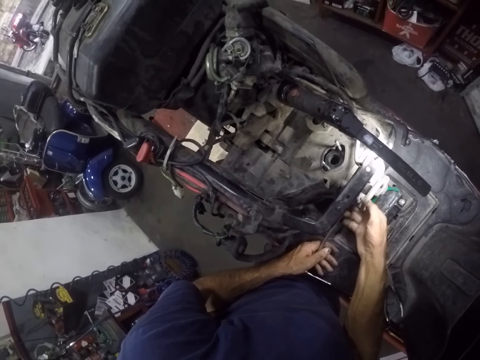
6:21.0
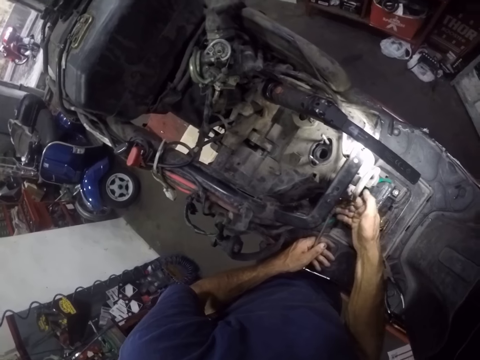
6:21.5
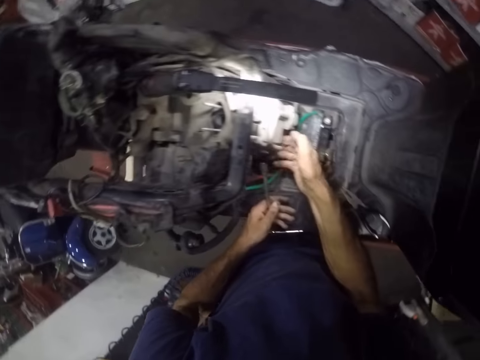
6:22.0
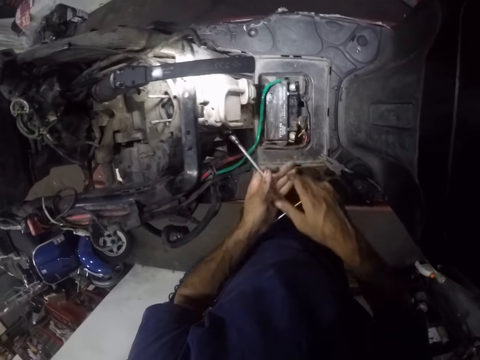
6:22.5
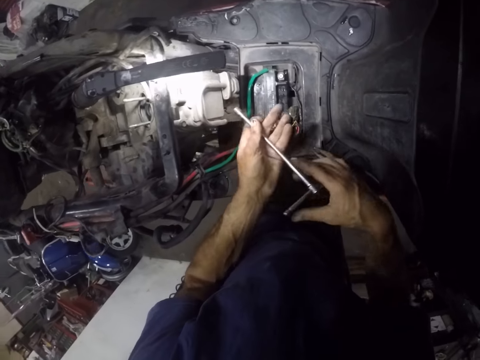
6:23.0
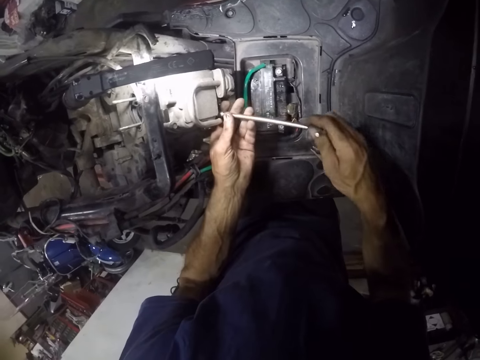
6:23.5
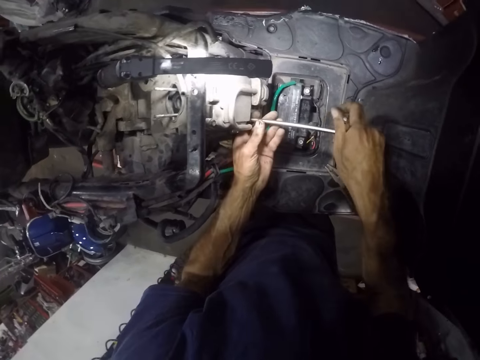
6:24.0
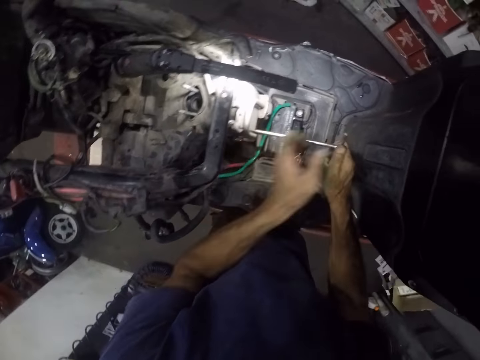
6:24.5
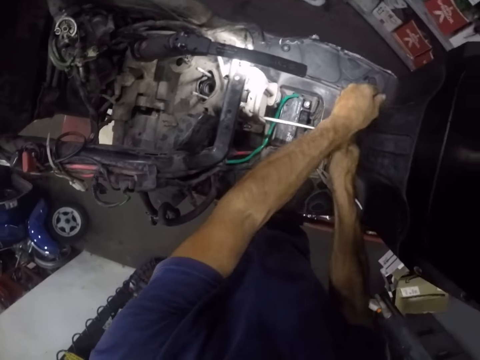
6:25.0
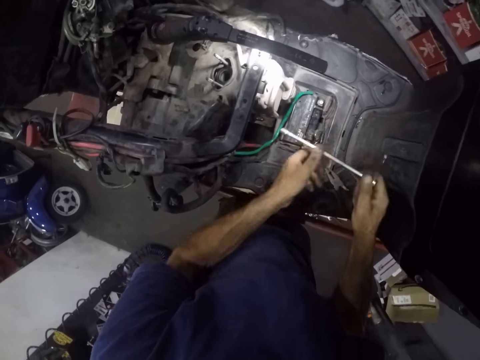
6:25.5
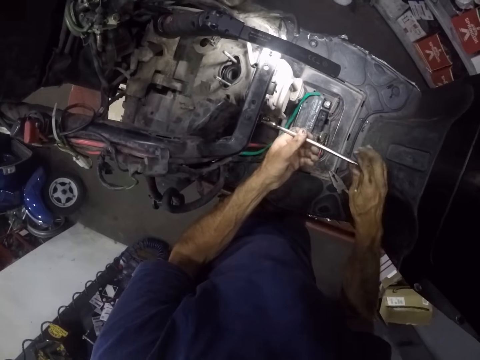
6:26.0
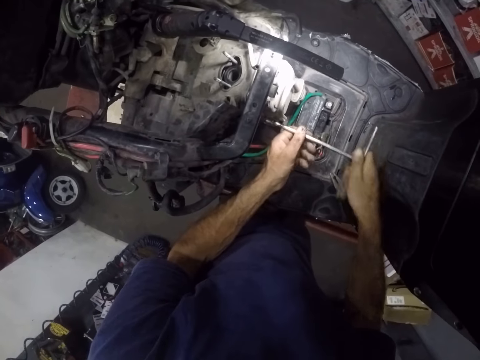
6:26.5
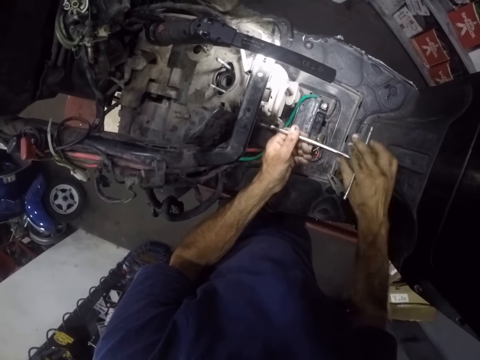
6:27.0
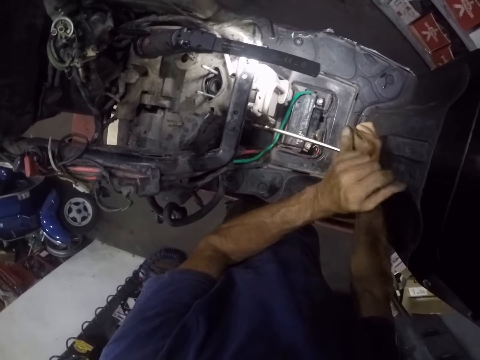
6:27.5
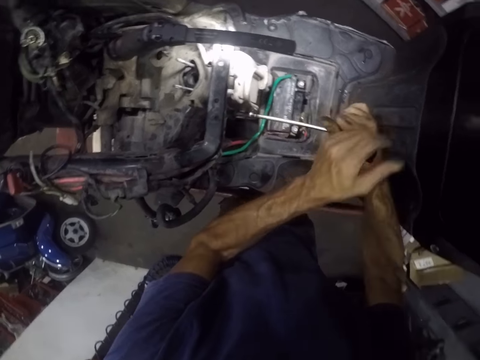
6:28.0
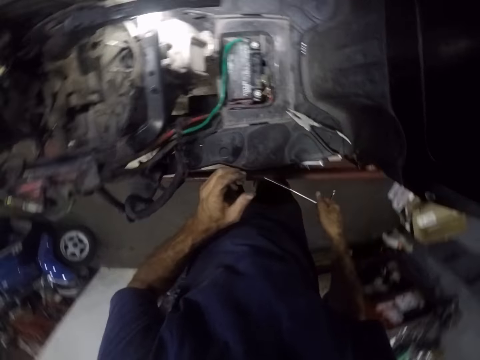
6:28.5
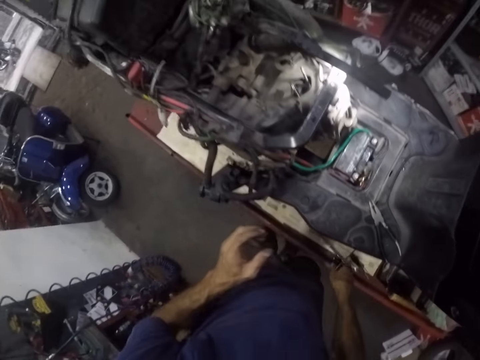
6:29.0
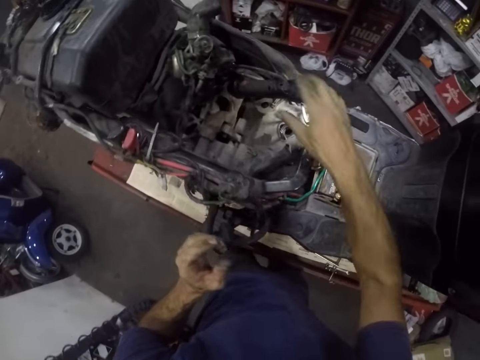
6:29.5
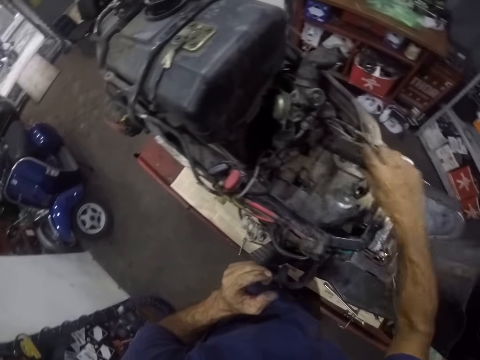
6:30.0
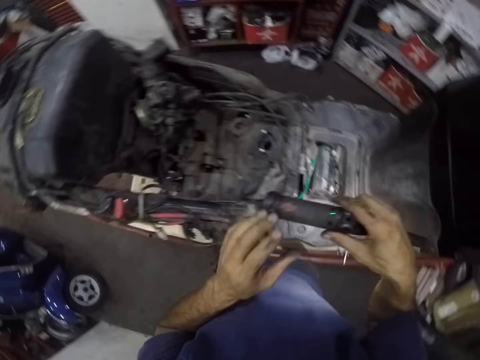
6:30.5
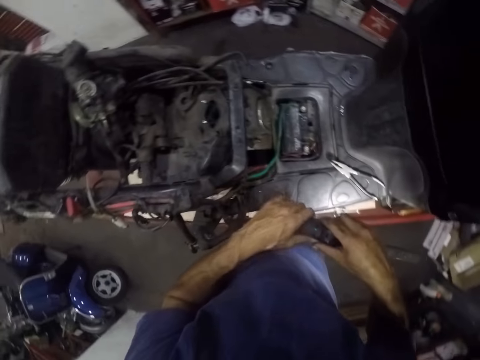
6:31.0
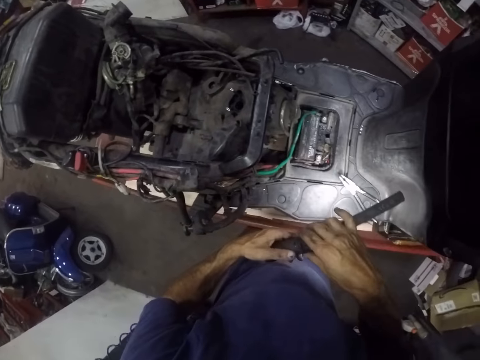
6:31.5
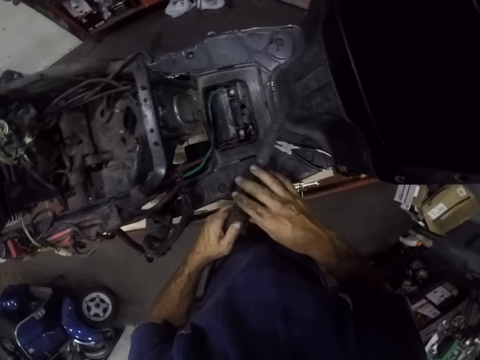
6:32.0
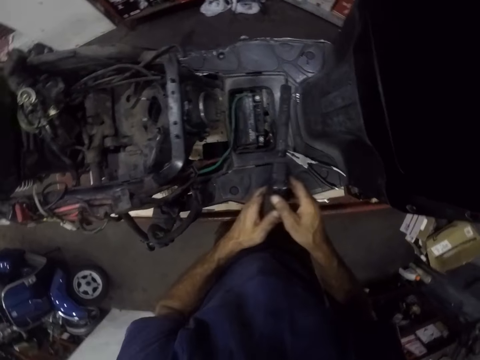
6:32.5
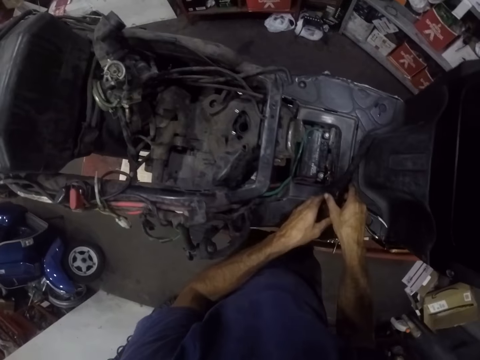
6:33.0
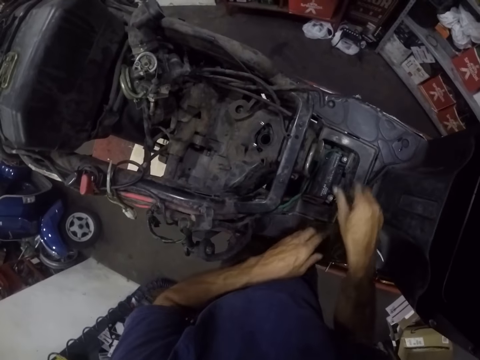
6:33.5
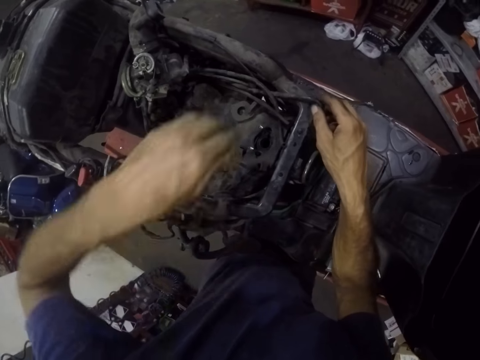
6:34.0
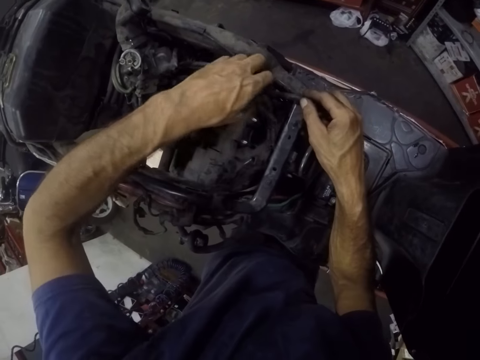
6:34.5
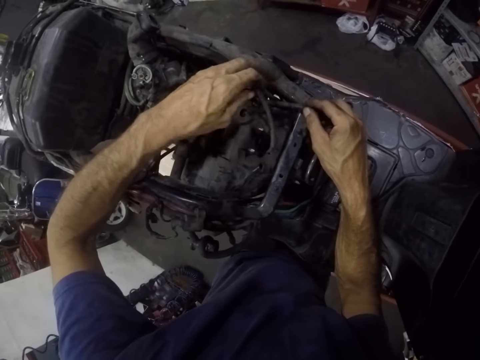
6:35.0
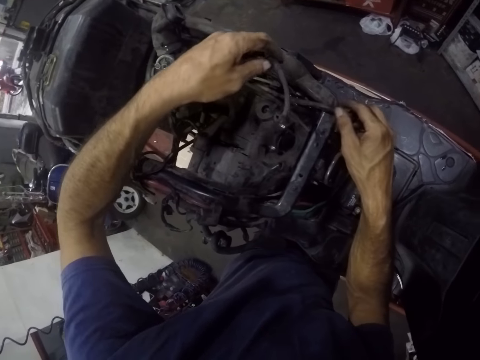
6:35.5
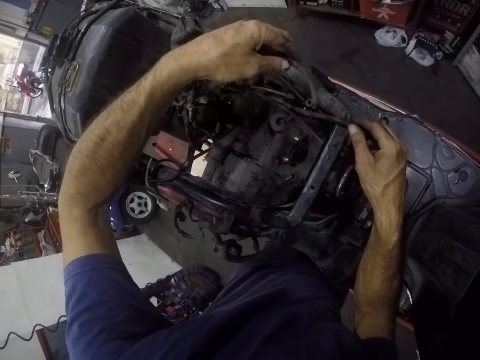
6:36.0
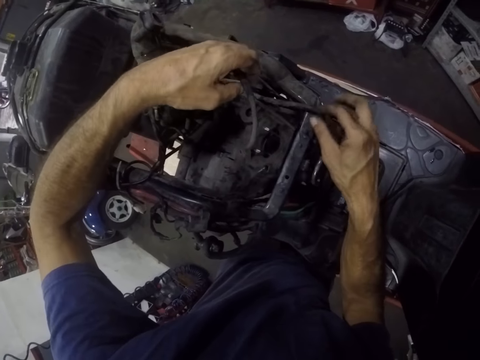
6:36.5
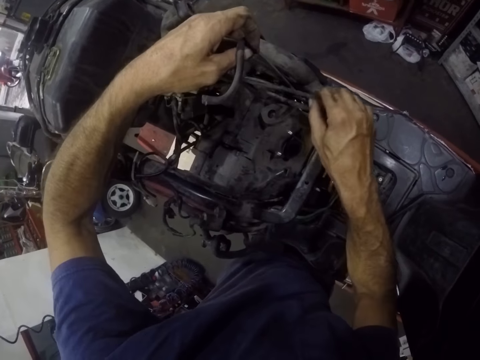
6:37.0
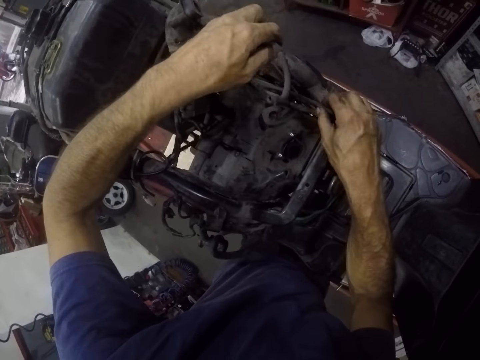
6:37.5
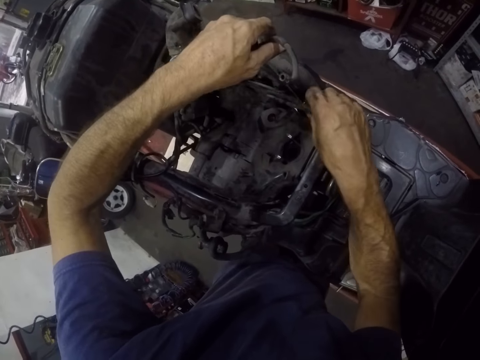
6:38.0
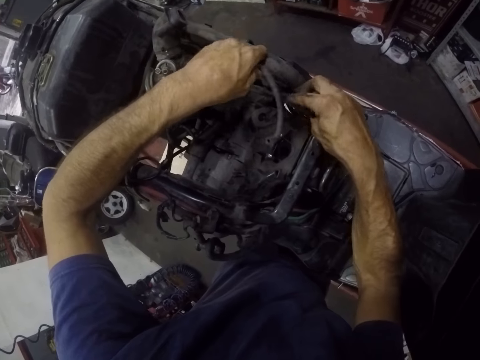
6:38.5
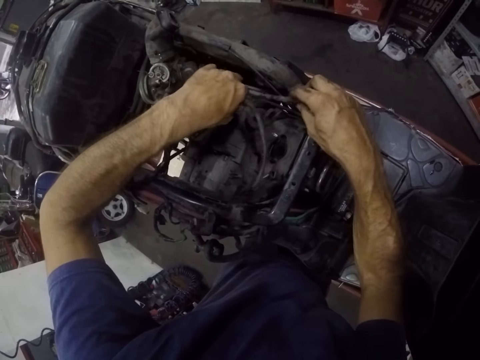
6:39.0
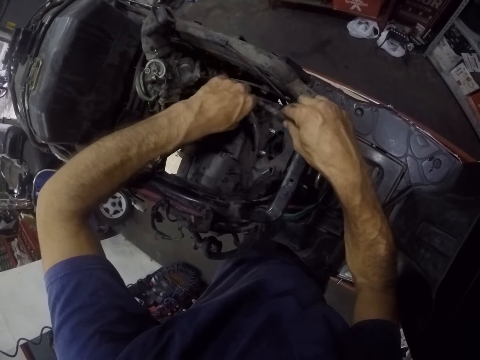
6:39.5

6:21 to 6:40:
The camera wearer tightens the nut on the motorcycle engine with the T wrench. He tightens the nut again. He drops the wrench on the worktop. He takes a torch from the motorcycle engine with his right hand. He switches off the torch. He puts the torch down. He adjusts the fuel hose in the motorcycle engine.

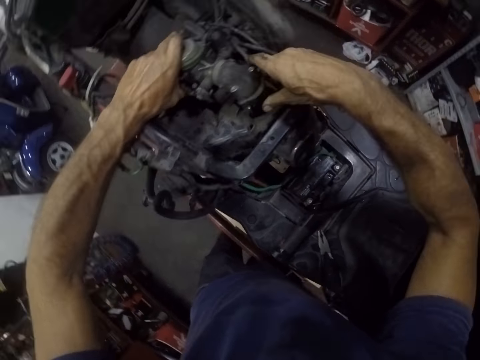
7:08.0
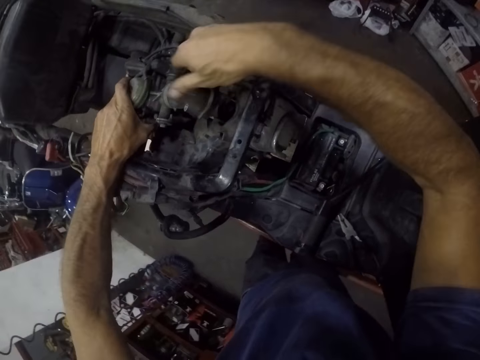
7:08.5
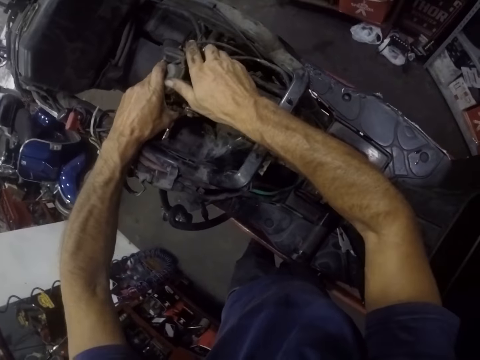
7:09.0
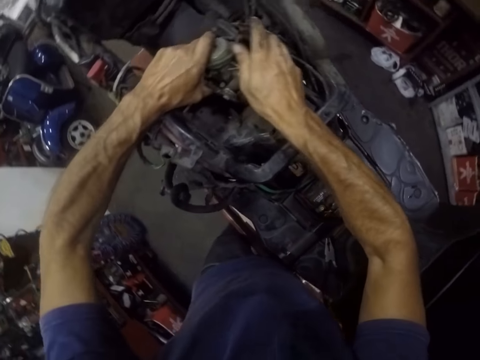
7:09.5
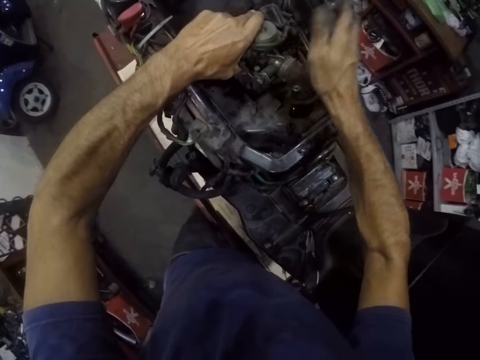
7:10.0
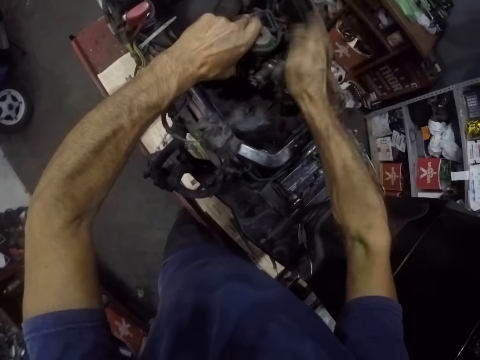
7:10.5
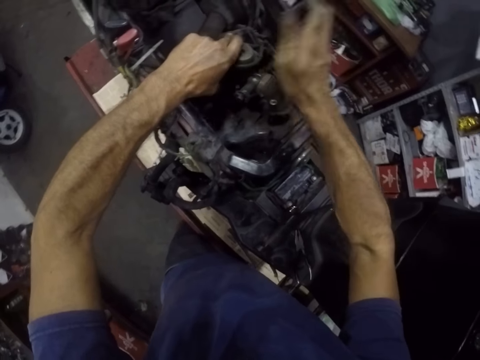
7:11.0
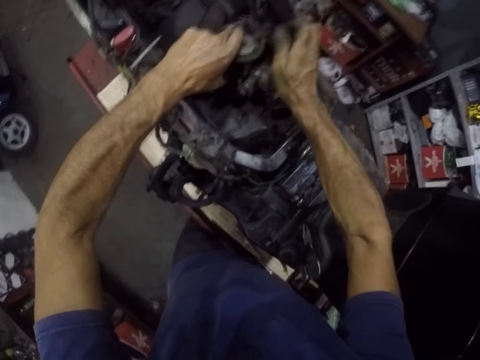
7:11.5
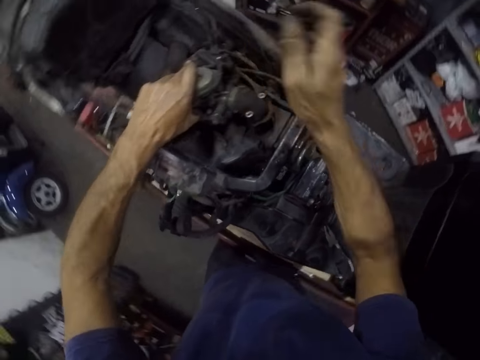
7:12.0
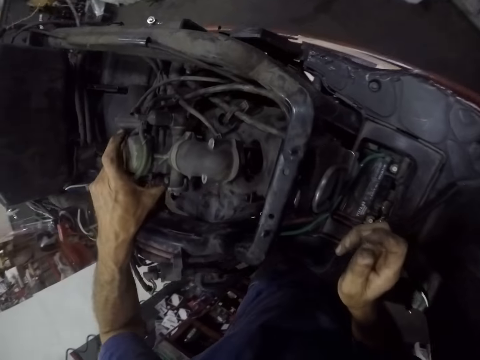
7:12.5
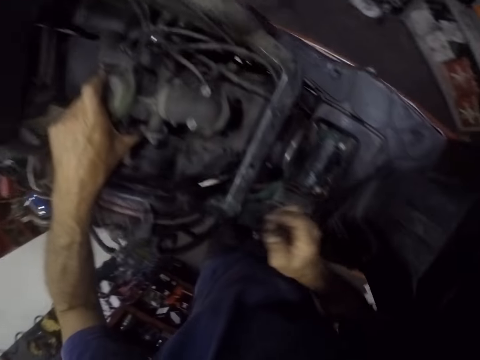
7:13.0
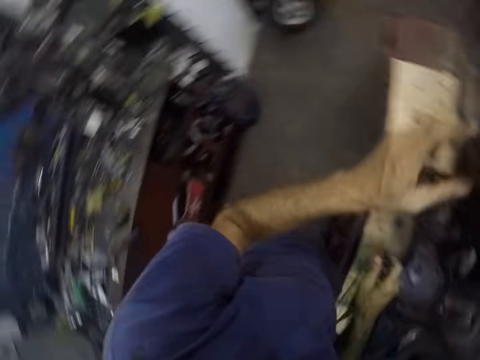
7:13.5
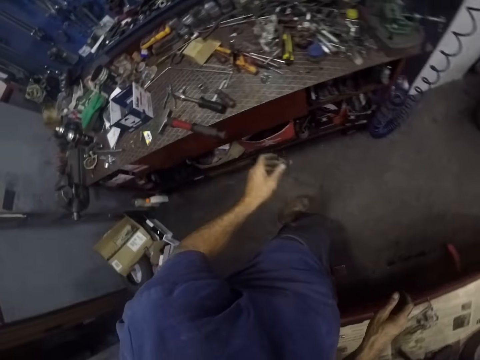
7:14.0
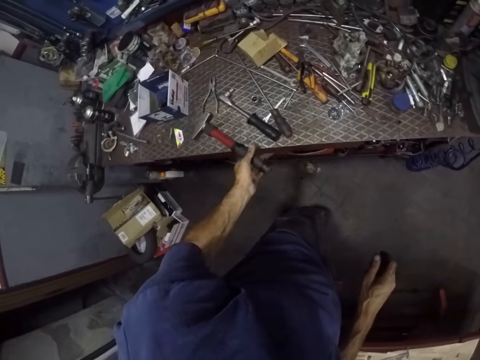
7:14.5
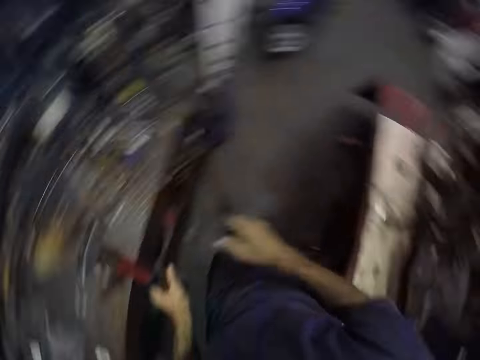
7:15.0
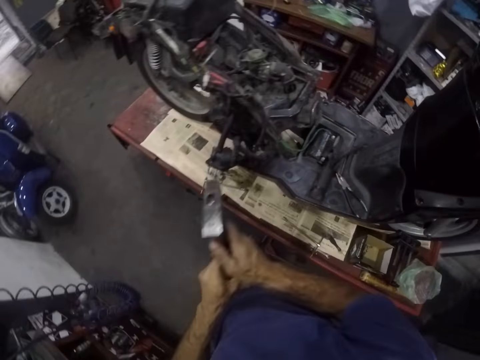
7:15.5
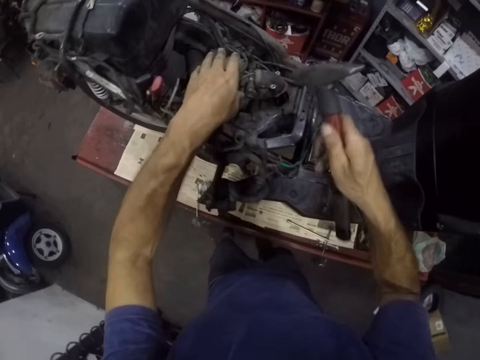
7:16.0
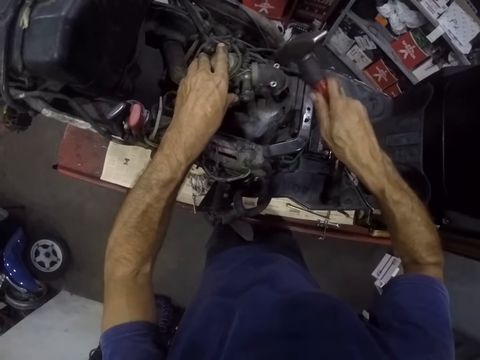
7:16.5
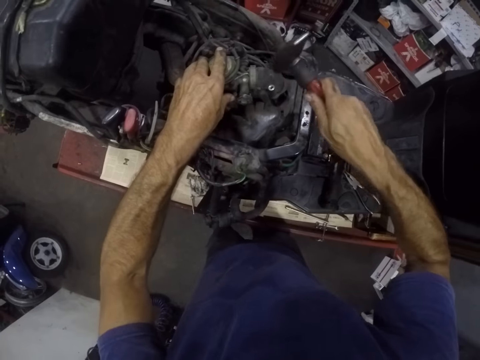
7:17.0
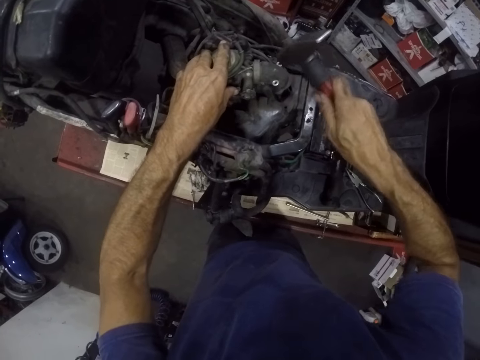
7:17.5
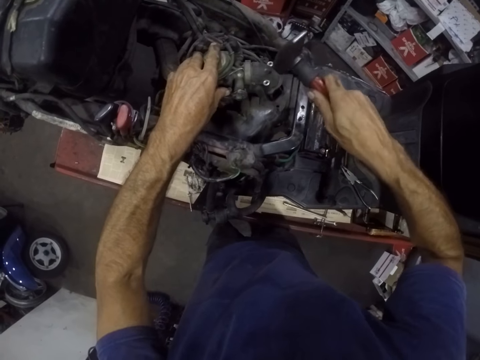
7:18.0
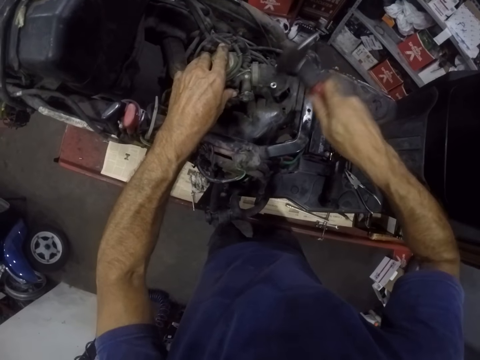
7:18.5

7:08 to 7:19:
The camera wearer hits the motorcycle engine with his right hand. He picks up a hammer from the table. He hits the motorcycle engine with the hammer.
